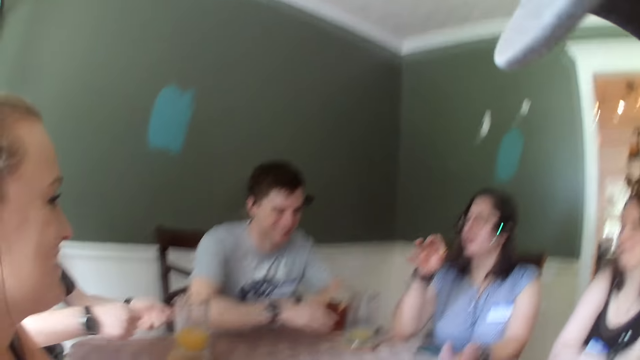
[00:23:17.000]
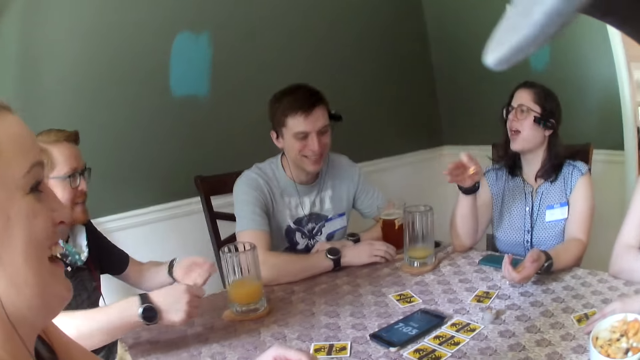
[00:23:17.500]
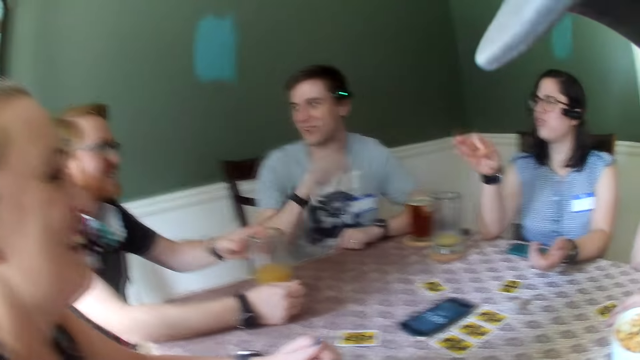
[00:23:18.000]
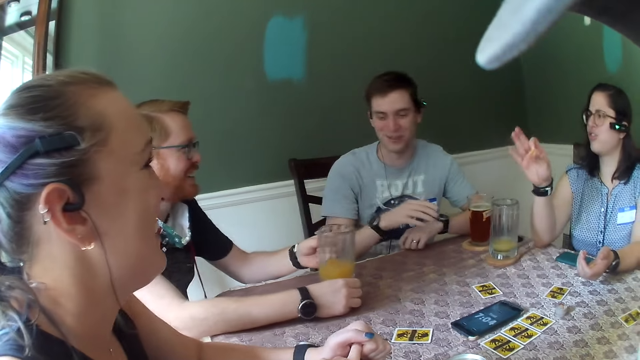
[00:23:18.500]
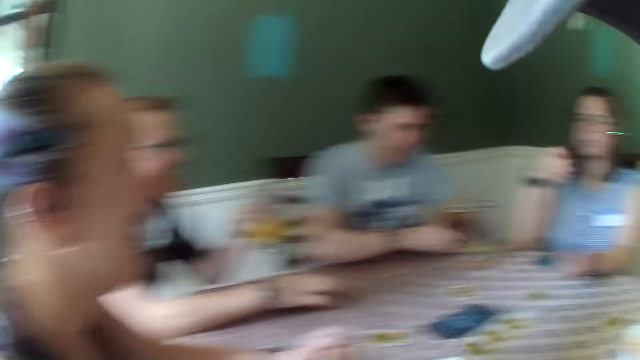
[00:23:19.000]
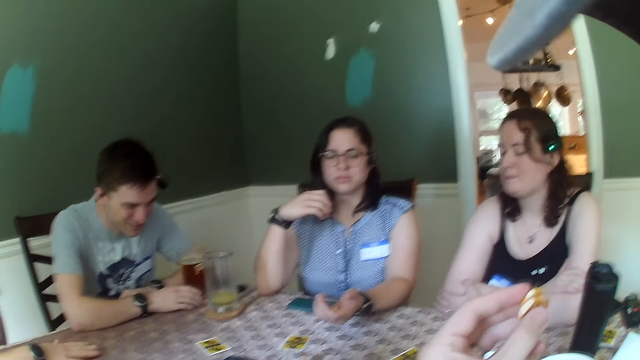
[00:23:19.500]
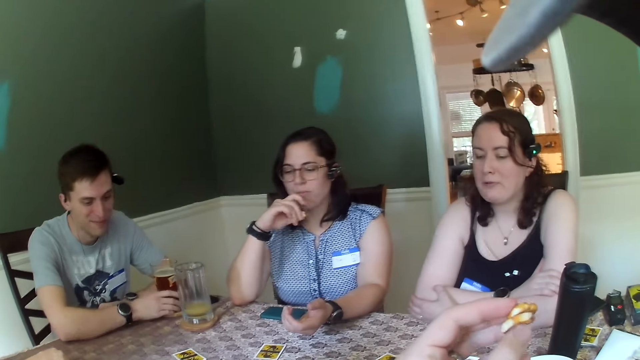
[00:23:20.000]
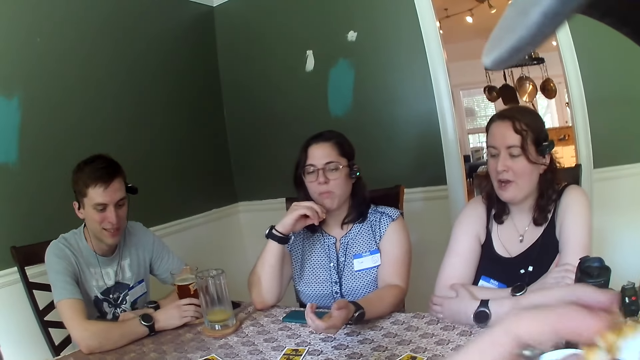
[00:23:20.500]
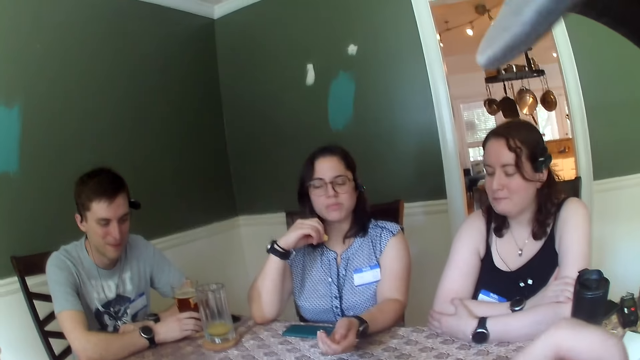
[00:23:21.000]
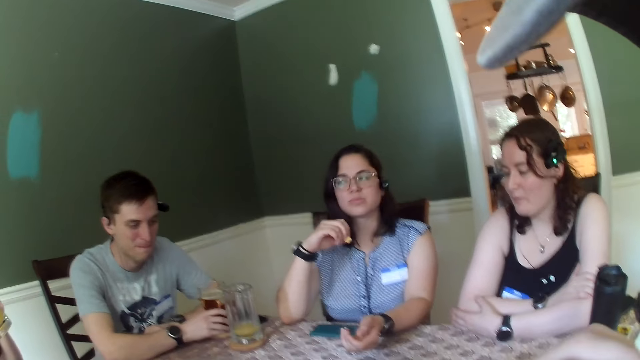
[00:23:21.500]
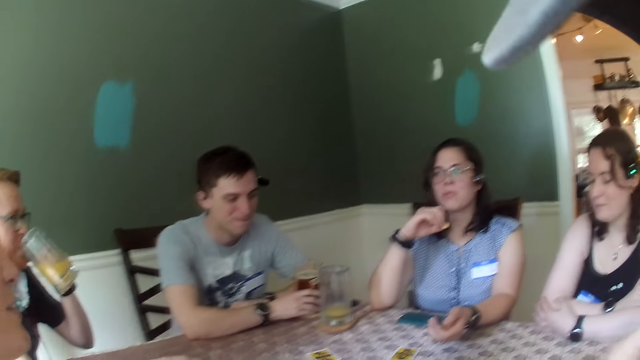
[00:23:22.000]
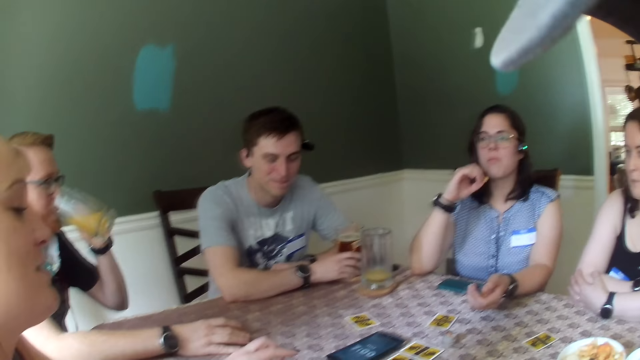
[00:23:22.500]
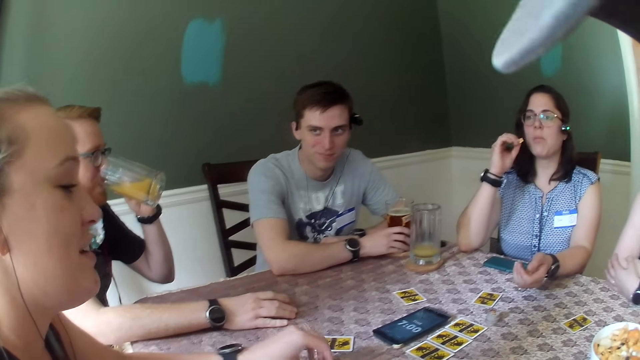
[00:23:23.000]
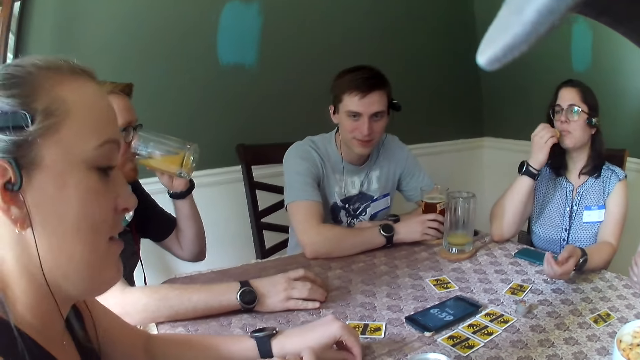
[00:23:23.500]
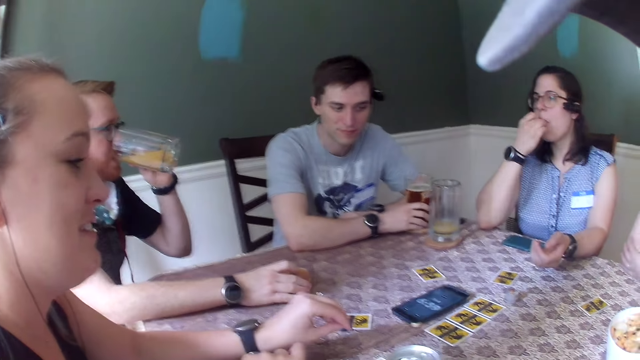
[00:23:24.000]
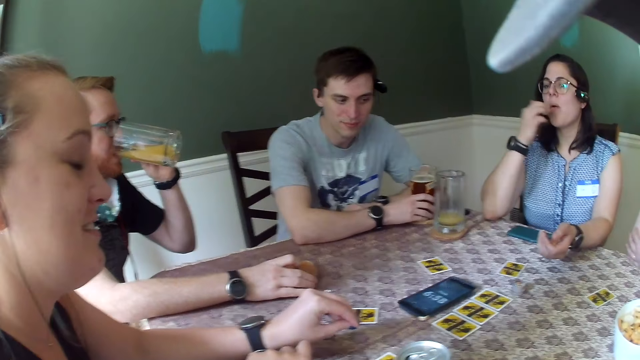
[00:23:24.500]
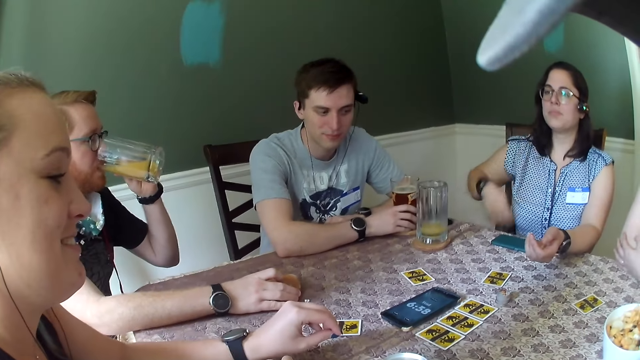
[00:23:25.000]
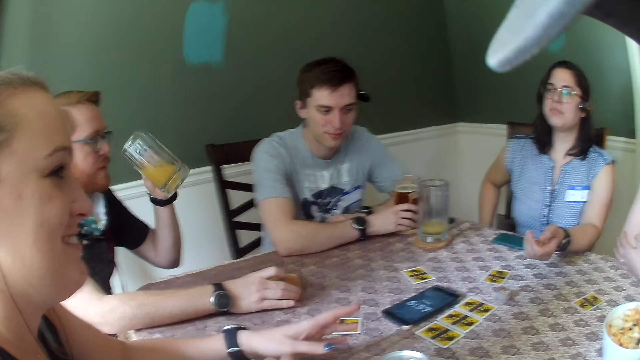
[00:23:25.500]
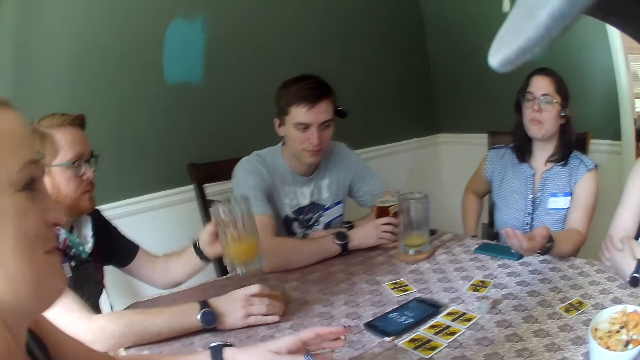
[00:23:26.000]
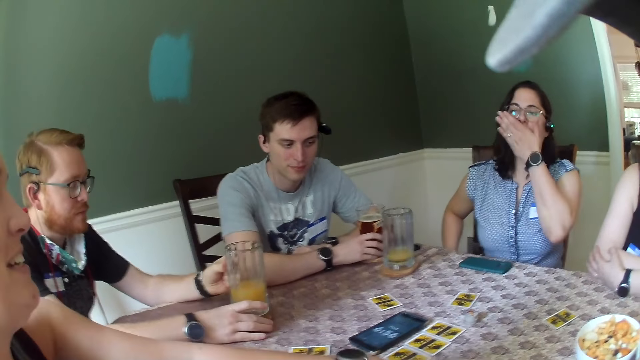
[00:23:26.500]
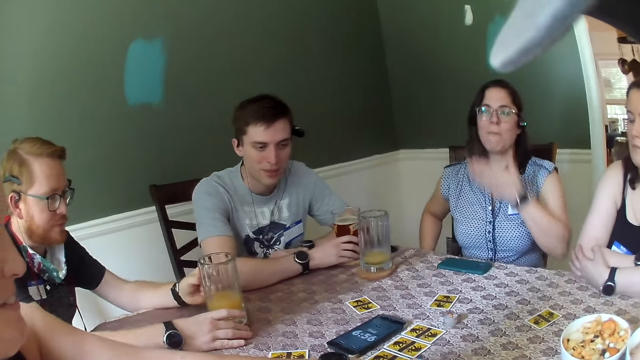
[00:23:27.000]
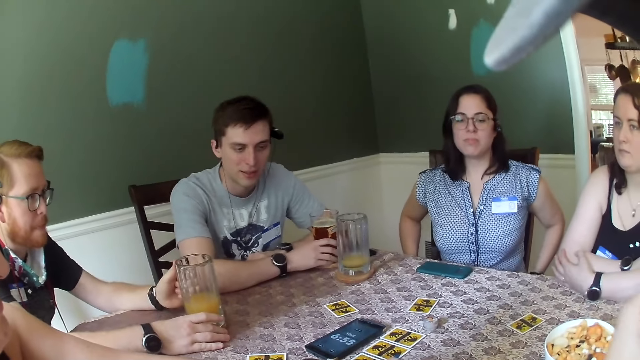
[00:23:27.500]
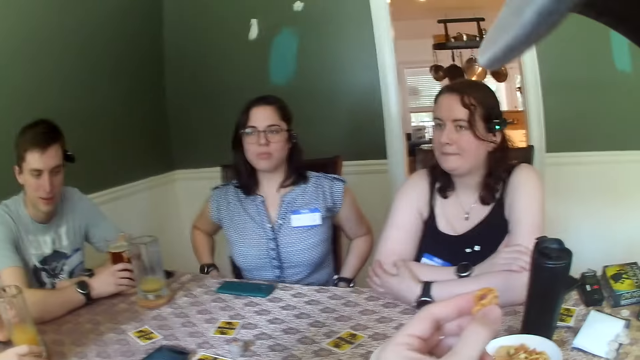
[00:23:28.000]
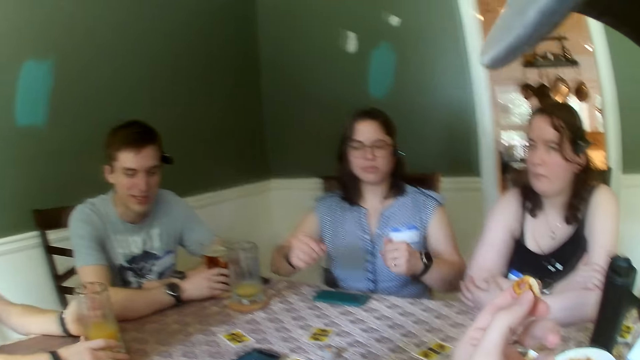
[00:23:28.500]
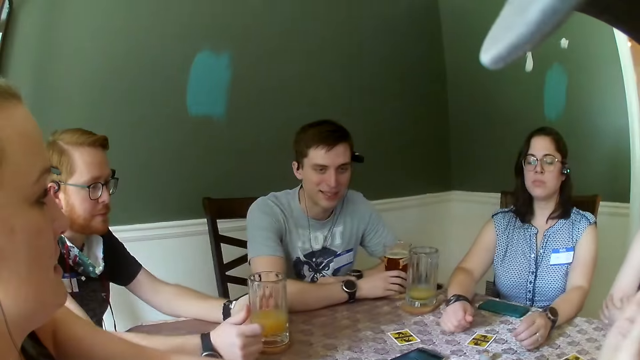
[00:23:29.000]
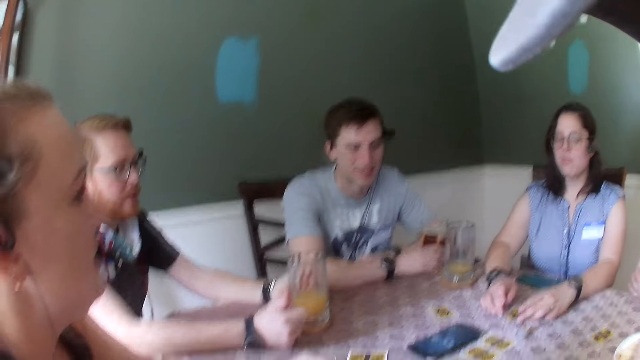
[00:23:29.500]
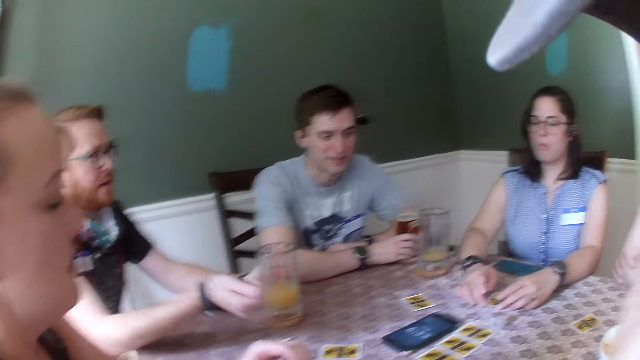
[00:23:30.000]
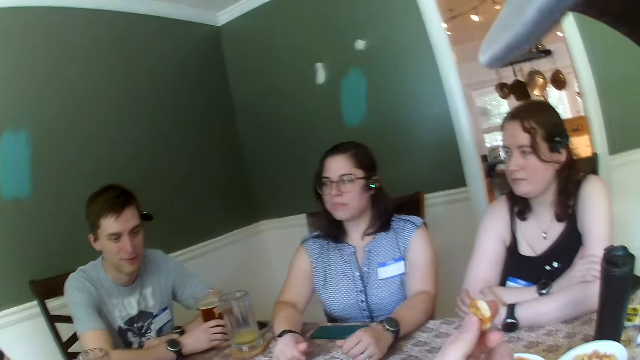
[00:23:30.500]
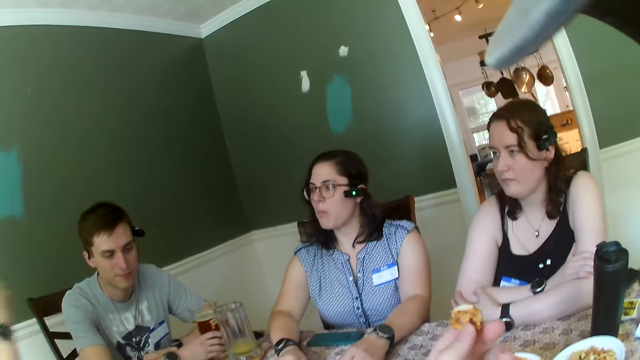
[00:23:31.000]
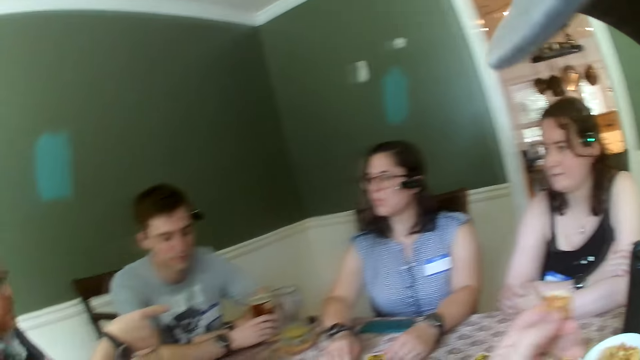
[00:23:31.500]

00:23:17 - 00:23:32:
A man picks up a glass. He holds the glass cup with his left hand. The camera wearer holds snacks with his left hand. The man drinks from the glass cup in his left hand. A woman speaks to everybody on the table. Another man holds a glass. The first man places the glass cup on the table with his right hand. The camera wearer replies to the woman. He interacts with everybody on the table.

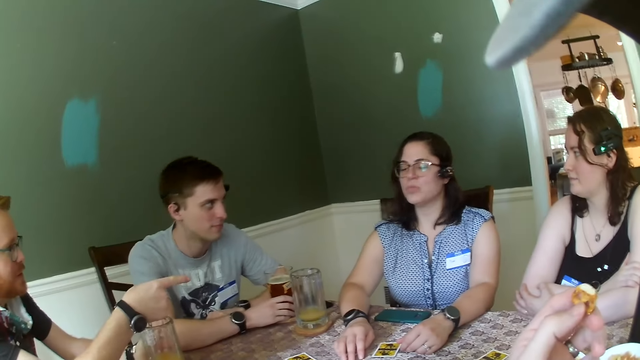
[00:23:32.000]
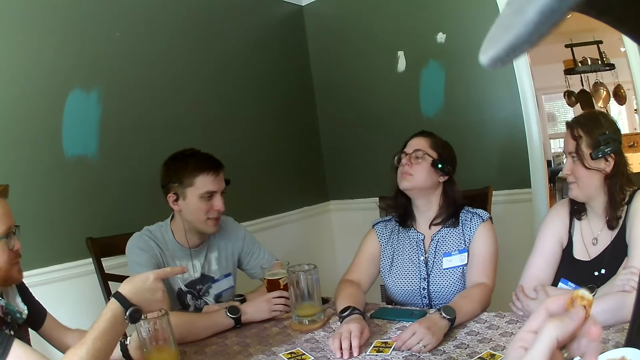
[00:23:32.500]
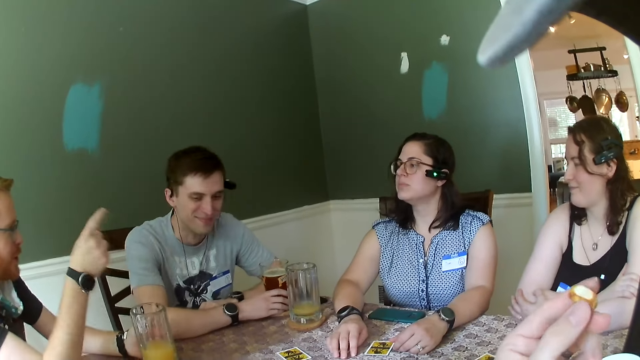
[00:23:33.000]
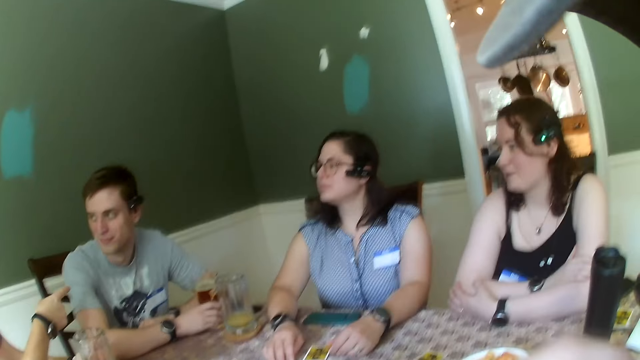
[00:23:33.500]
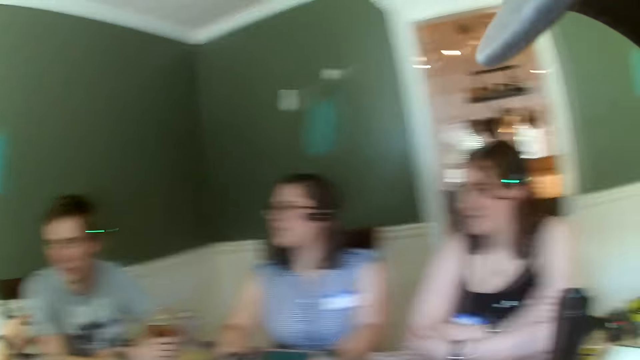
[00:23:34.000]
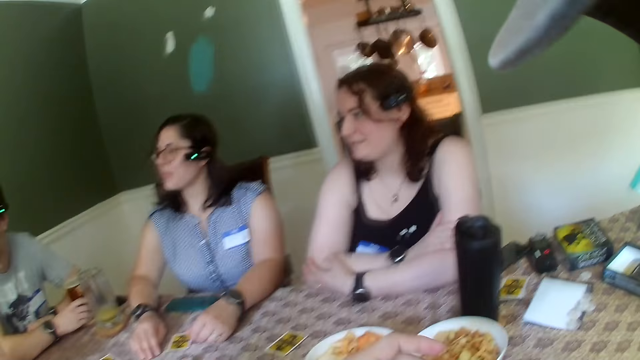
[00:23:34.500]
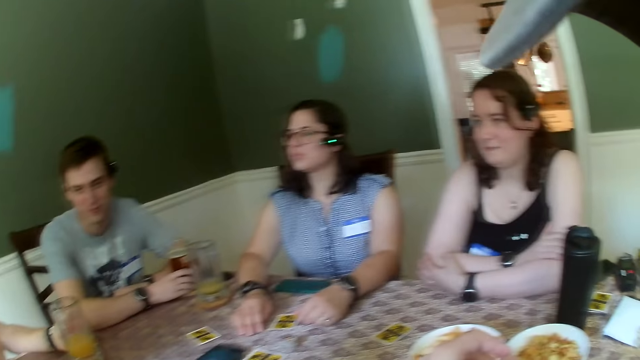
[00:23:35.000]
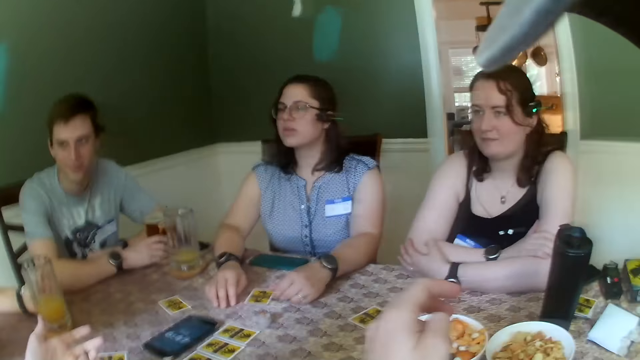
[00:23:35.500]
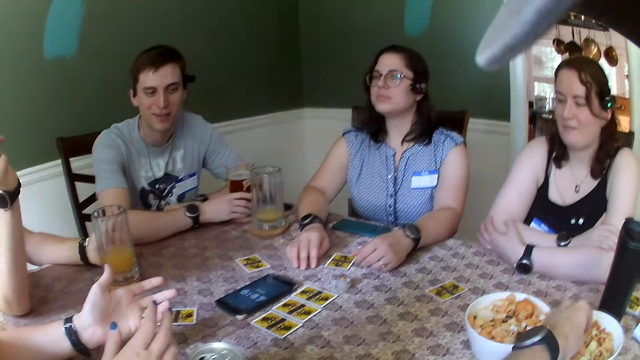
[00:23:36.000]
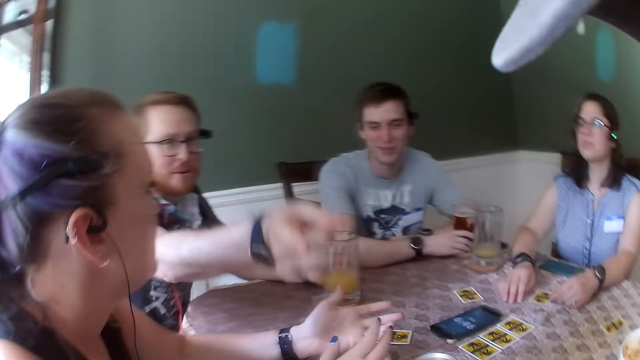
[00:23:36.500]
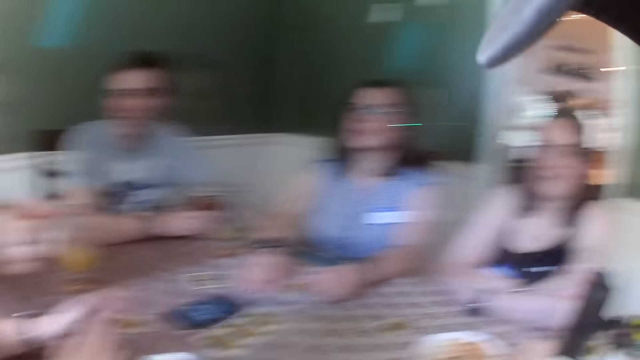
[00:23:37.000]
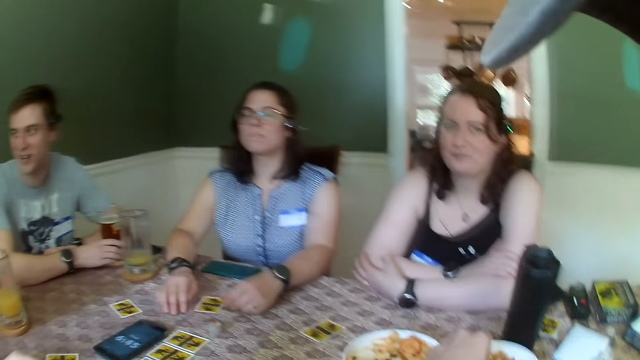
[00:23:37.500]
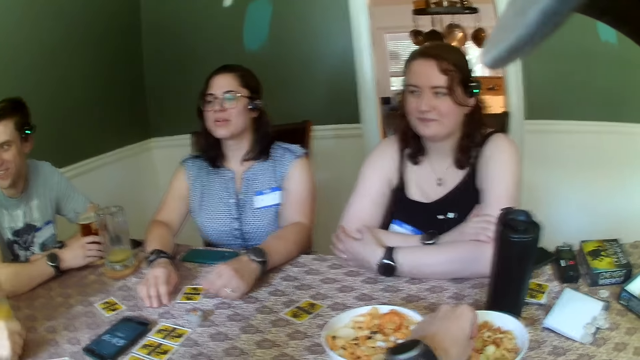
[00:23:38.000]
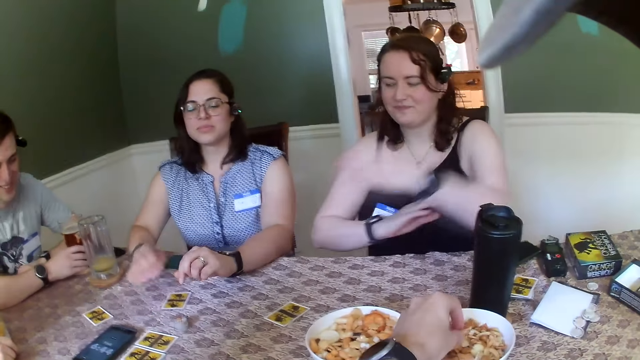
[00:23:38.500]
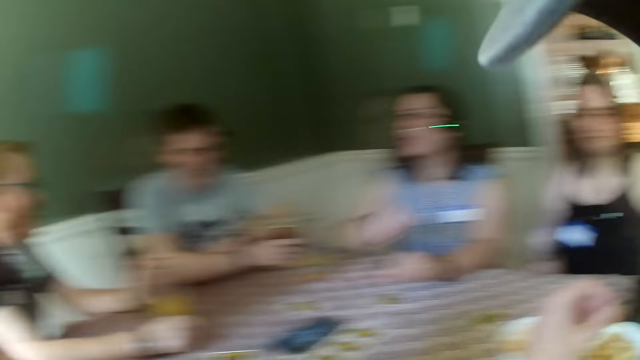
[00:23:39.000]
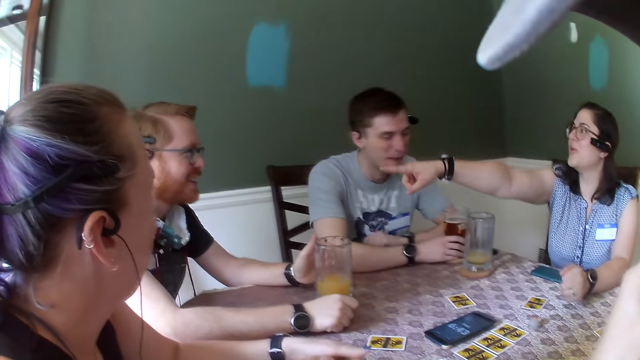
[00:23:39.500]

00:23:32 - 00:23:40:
The camera wearer holds a snack. A man speaks to another man. A man points at something. A woman interacts with the other man.
